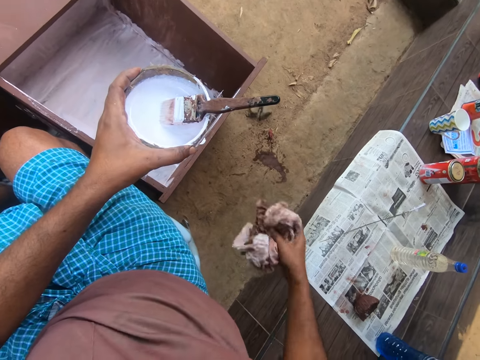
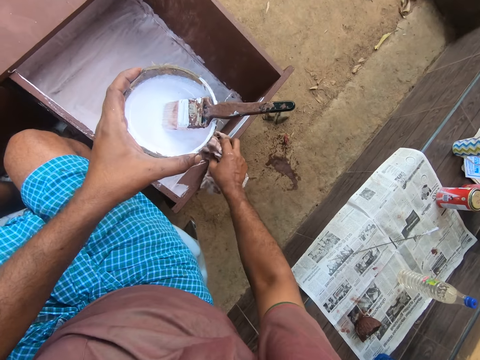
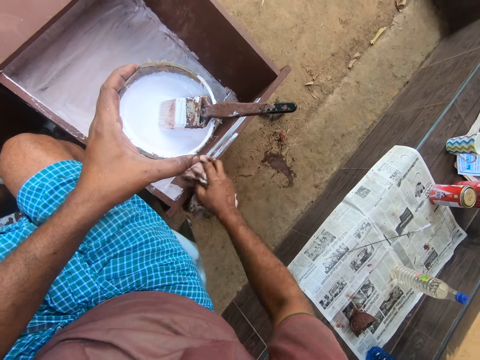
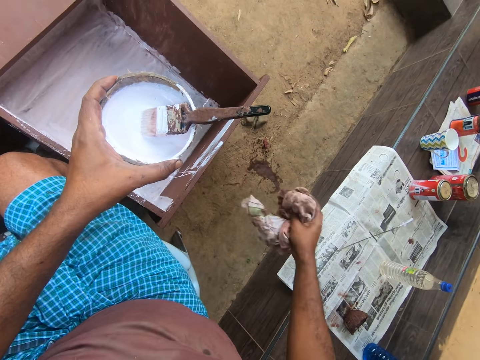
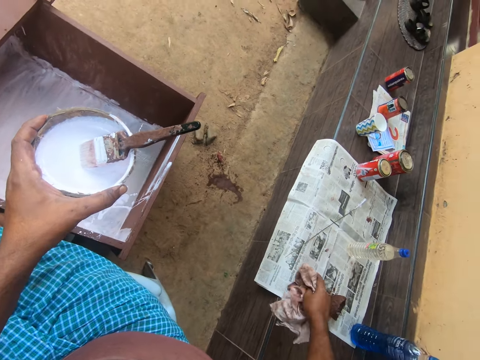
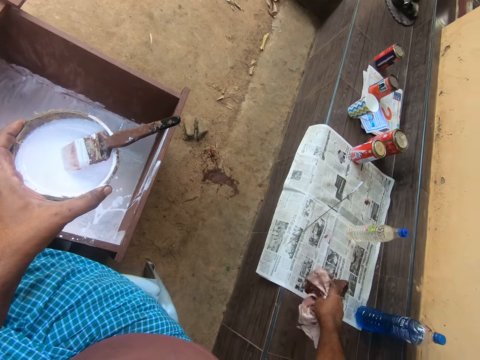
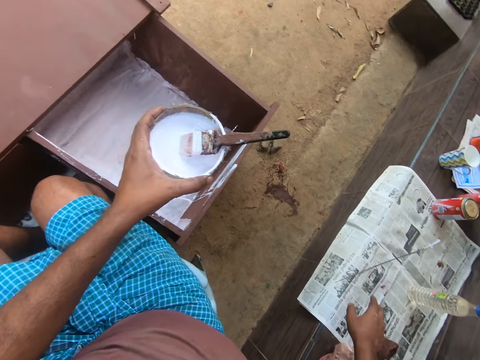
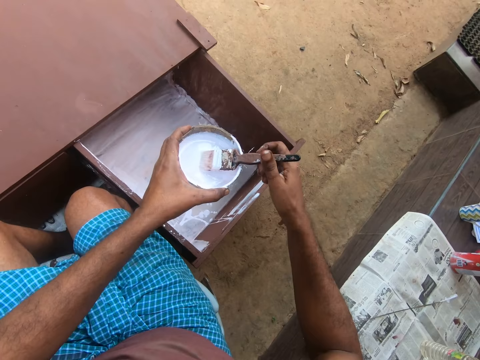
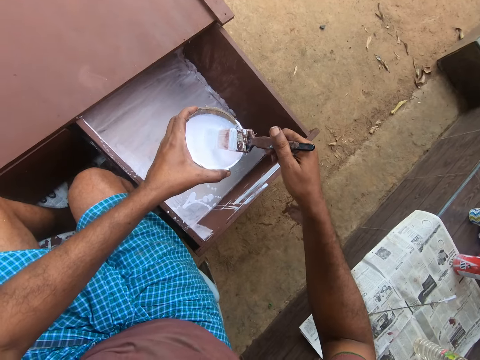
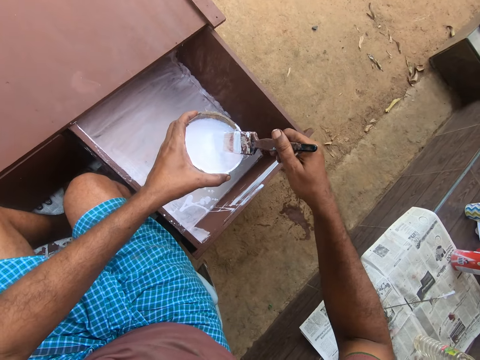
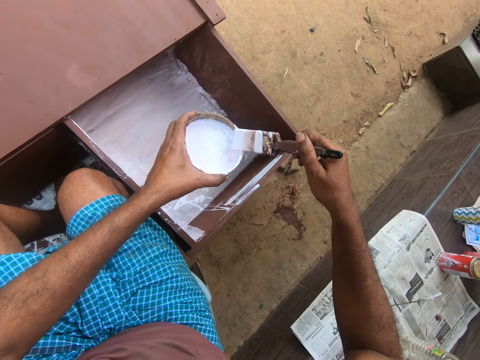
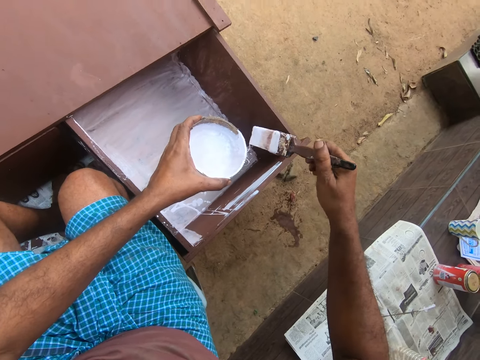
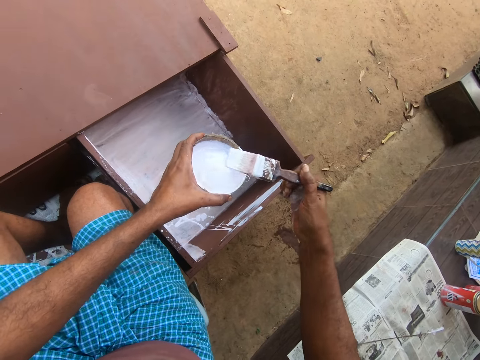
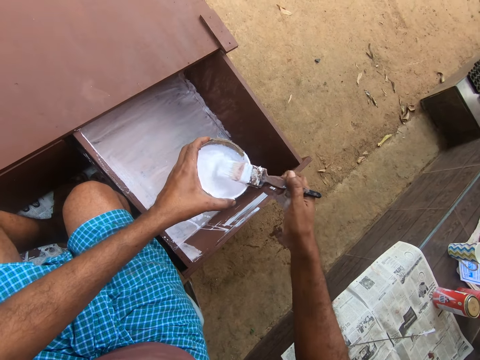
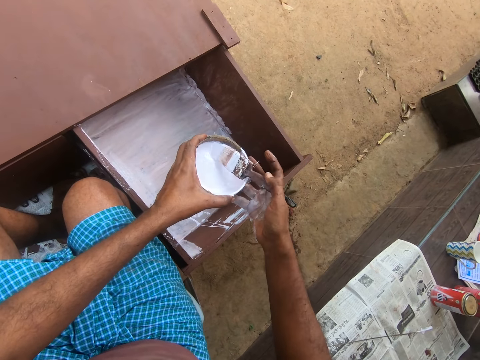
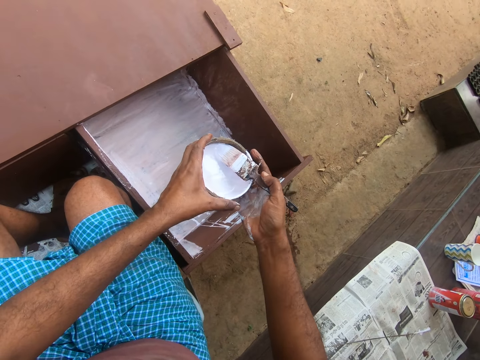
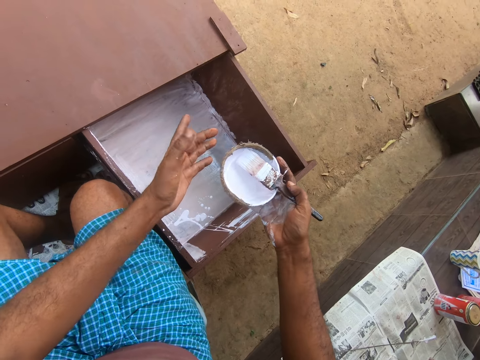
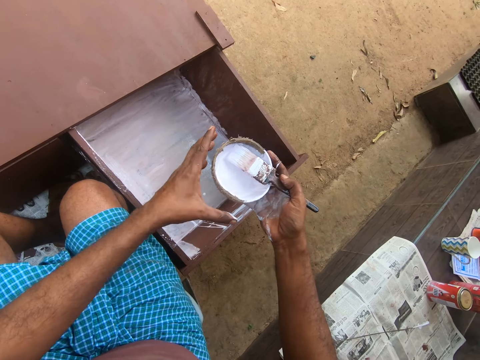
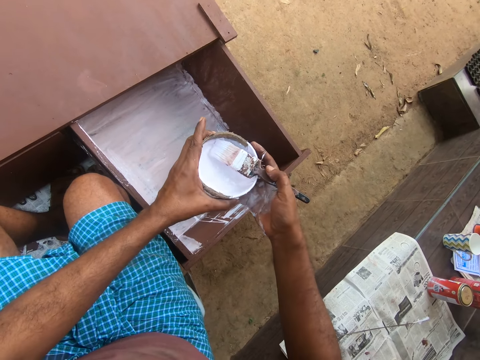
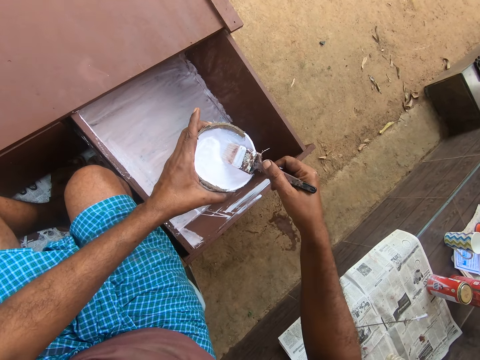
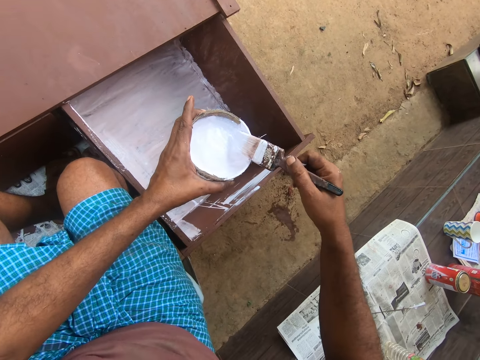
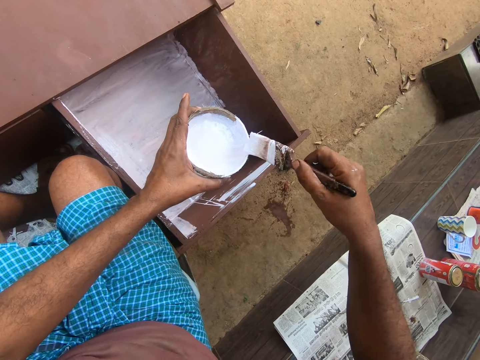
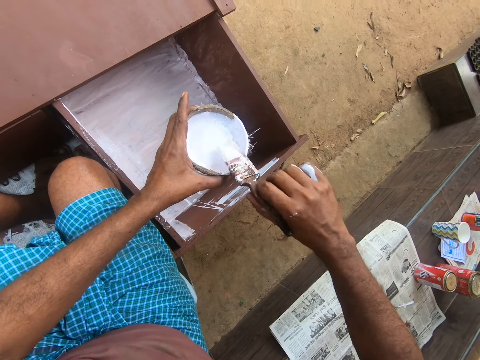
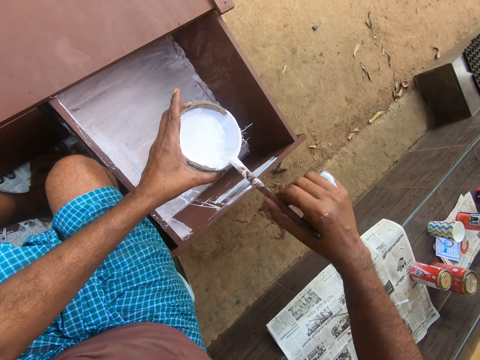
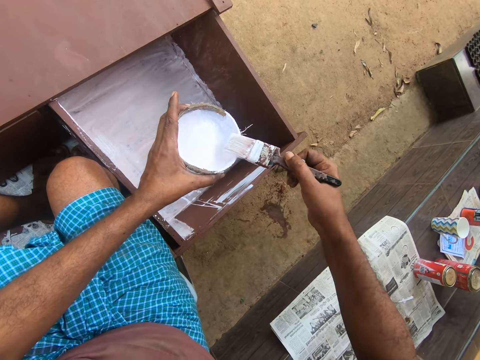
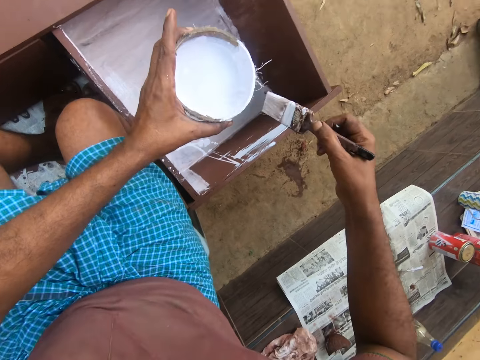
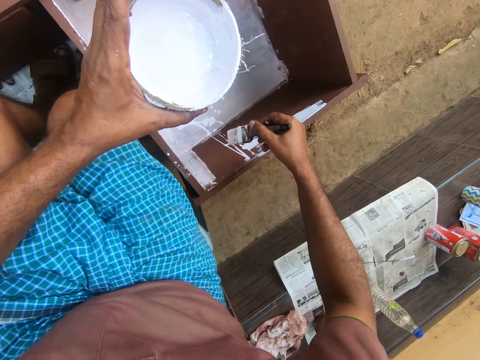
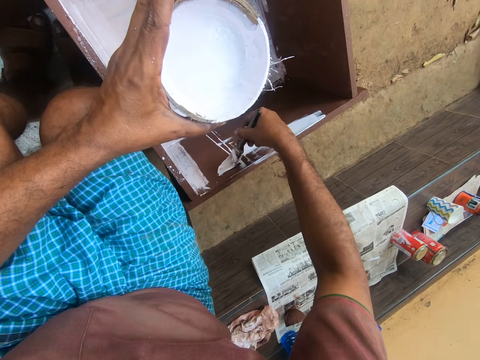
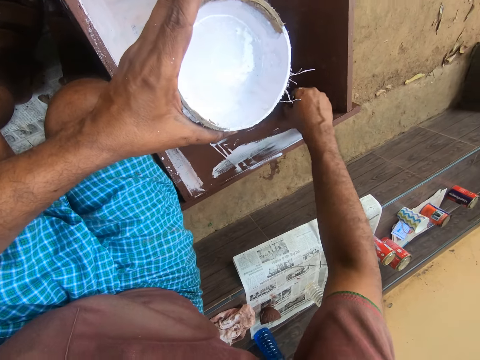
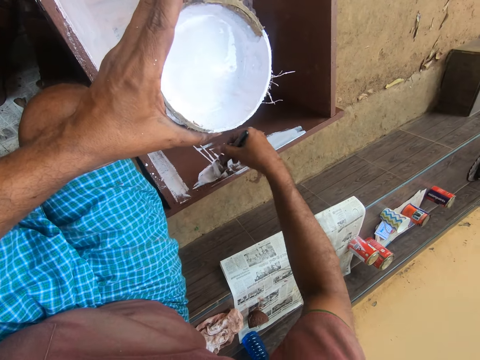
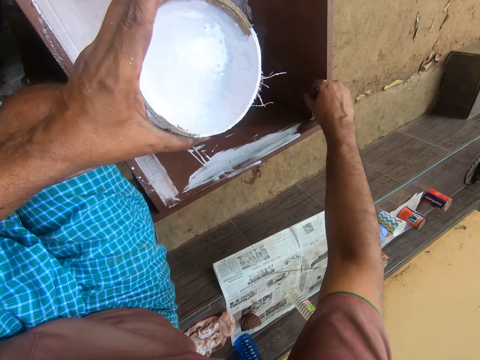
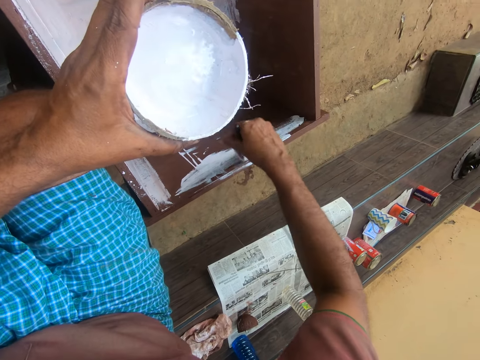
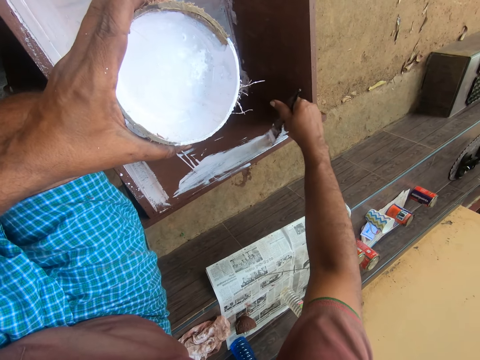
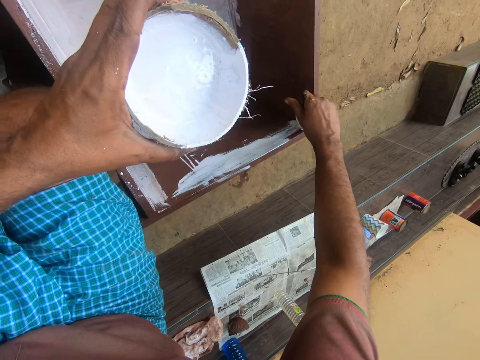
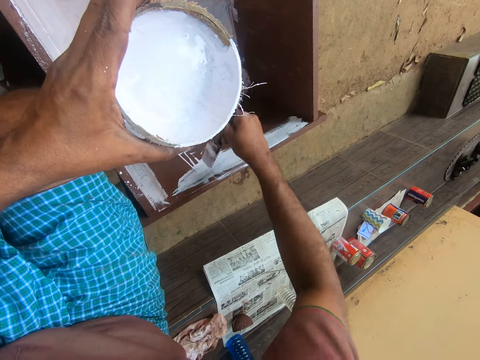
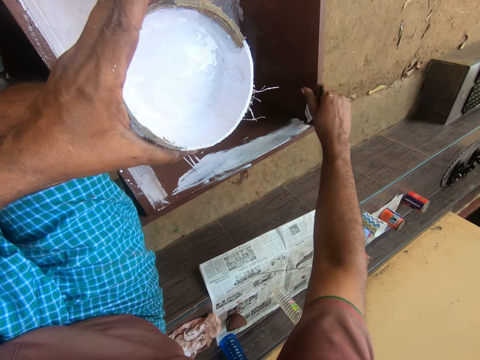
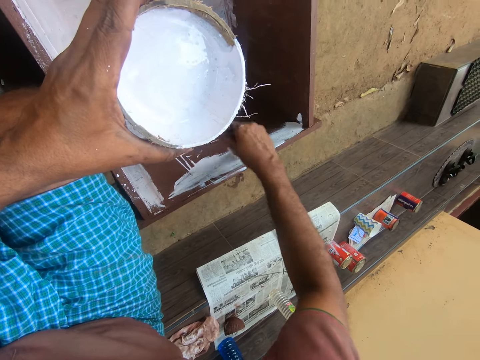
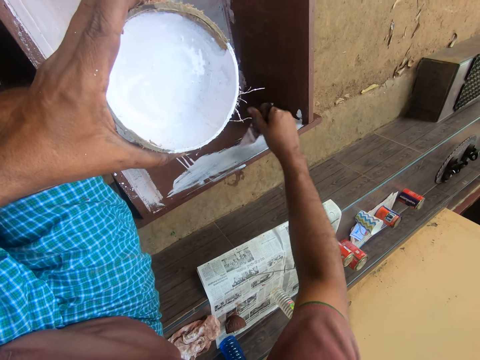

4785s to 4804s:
The camera wearer wipes the drawer with the cloth. He drops the cloth on the bench. He rubs the paint brush on the coconut shell. He picks up the brush from the bowl. He holds the paint brush on the coconut shell. He looks at his left hand. He holds the coconut shell with his left hand. He drops the brush in the bowl. He rubs the paint brush on the coconut shell. He picks up the brush from the bowl. He paints the drawer with the paint brush.

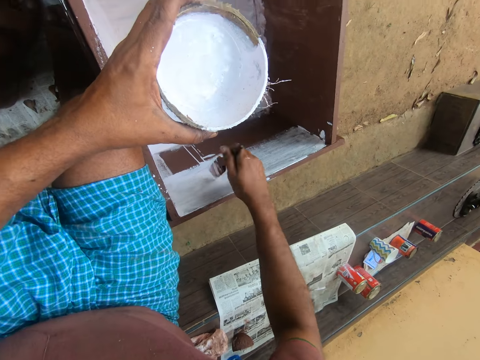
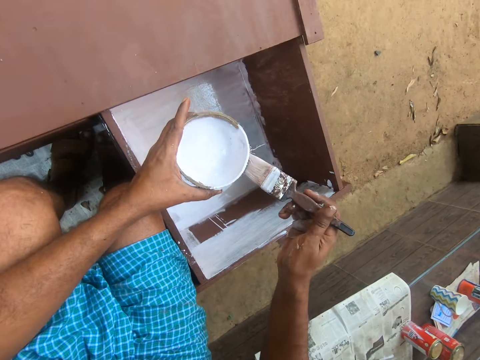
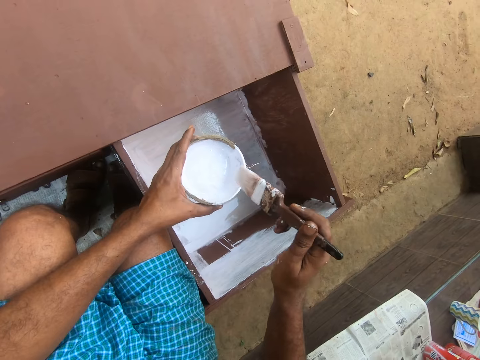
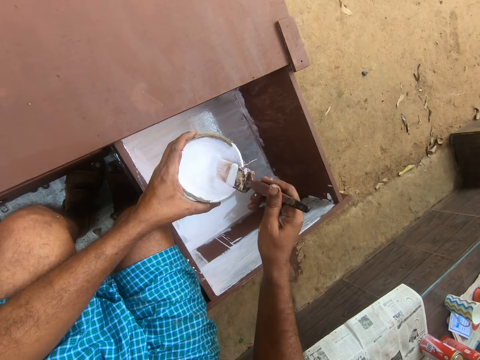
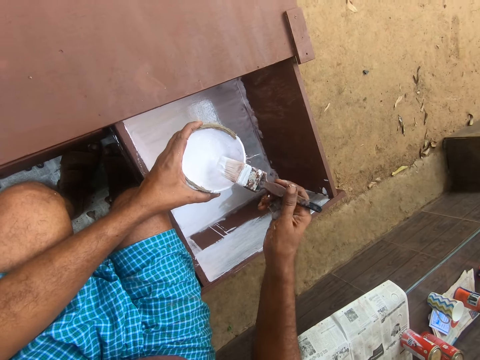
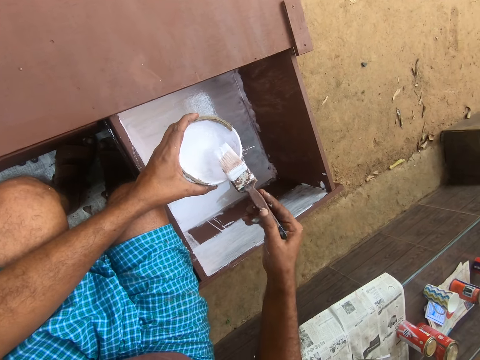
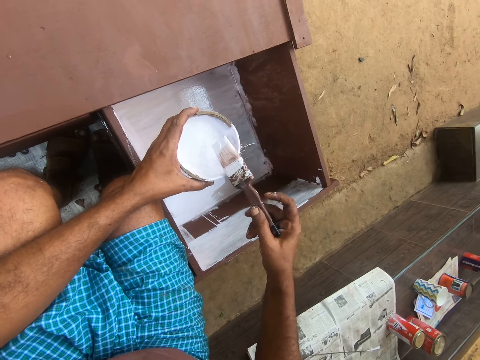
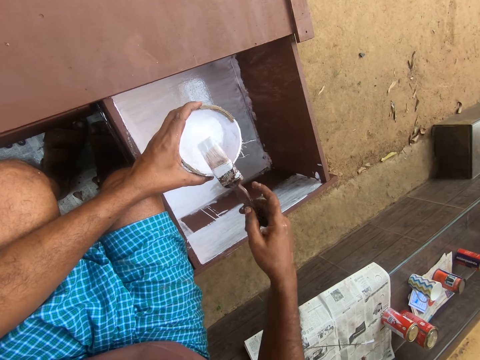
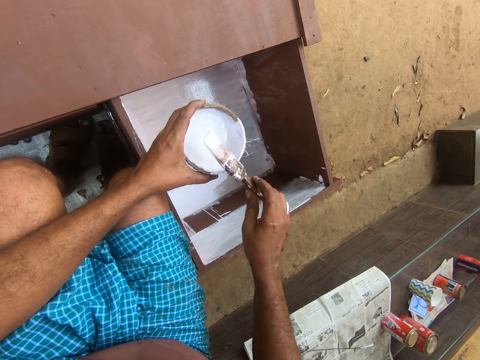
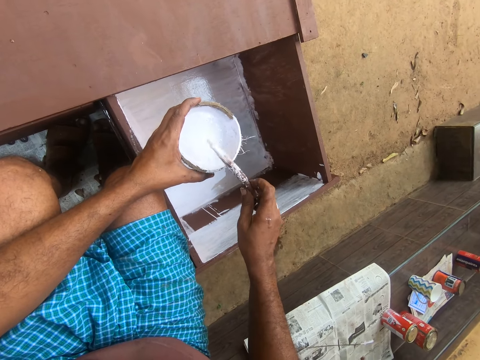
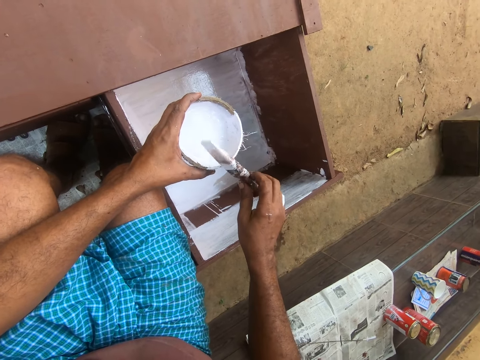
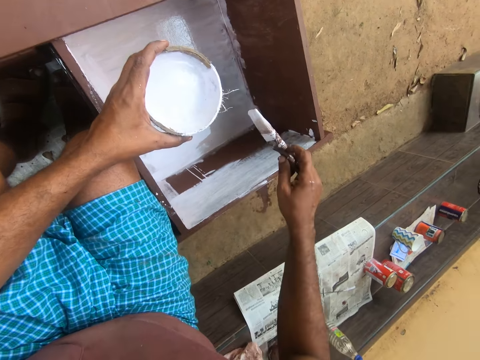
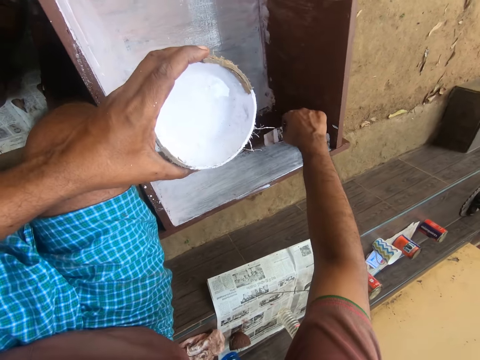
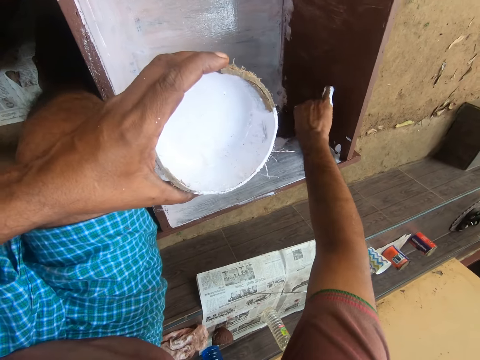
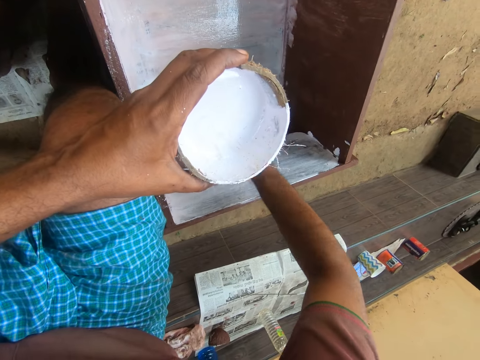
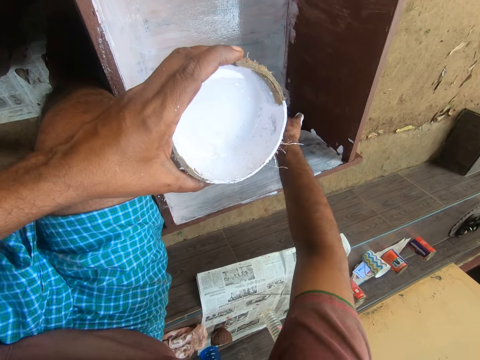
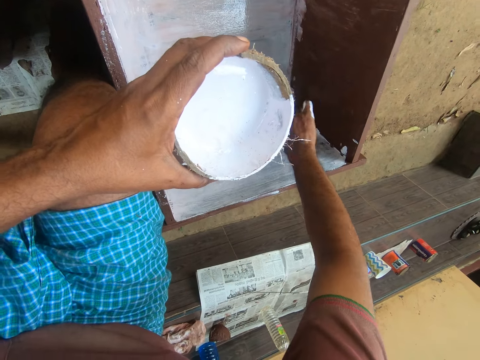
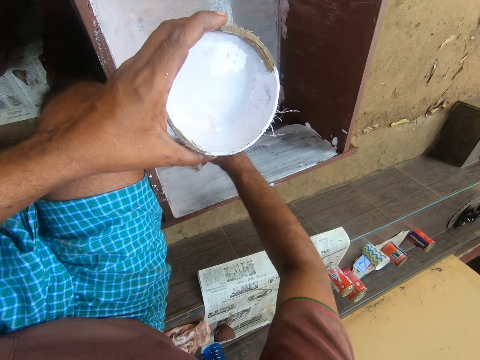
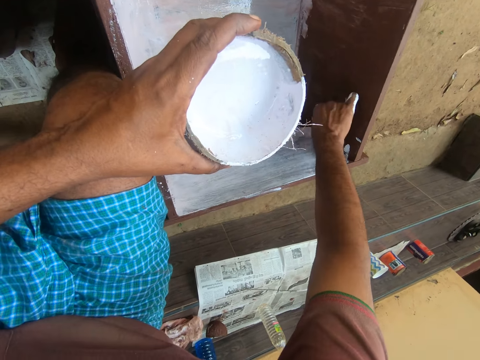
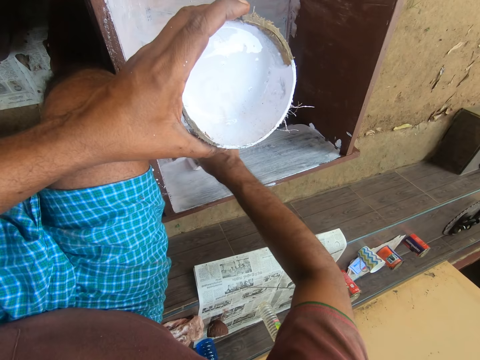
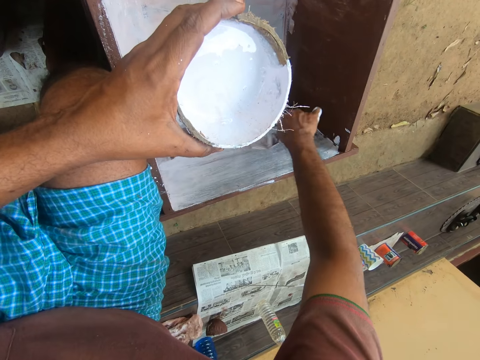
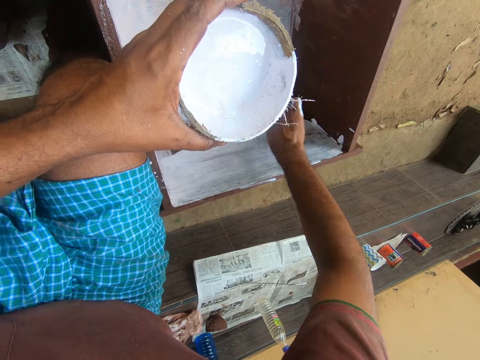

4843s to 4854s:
The camera wearer dips the brush in paint inside the bowl. They turn the brush. They paint the furniture with the brush.
